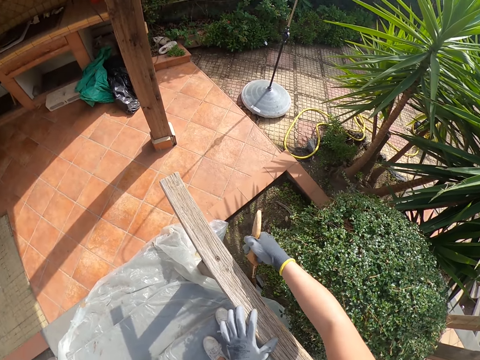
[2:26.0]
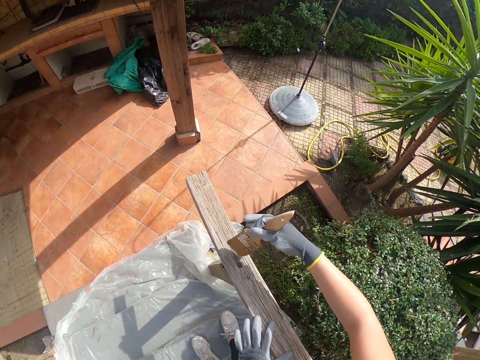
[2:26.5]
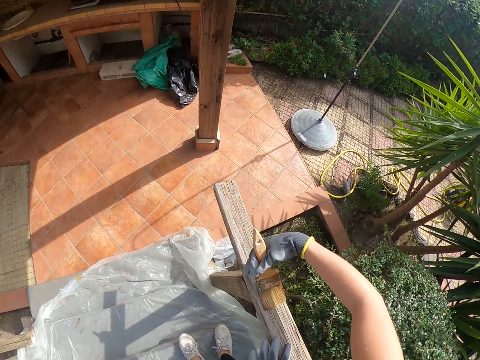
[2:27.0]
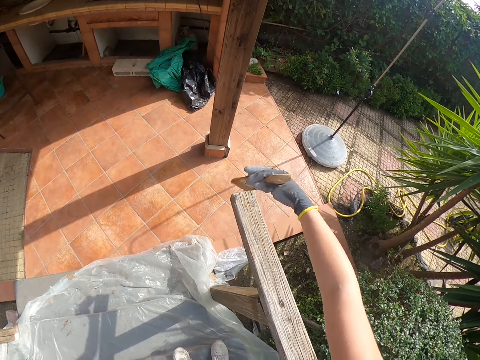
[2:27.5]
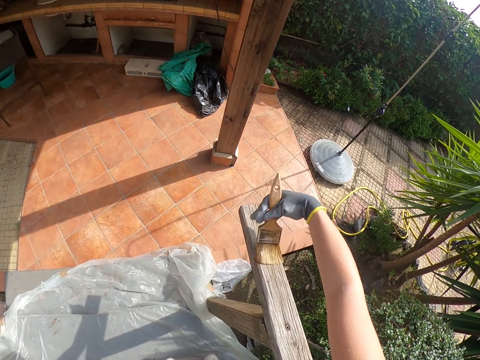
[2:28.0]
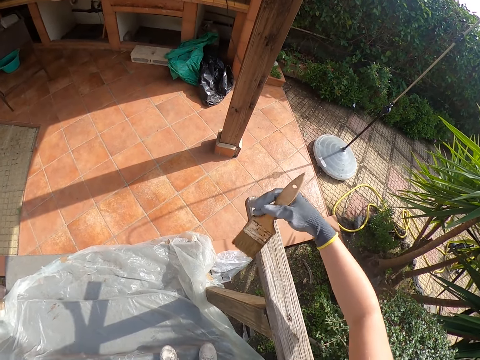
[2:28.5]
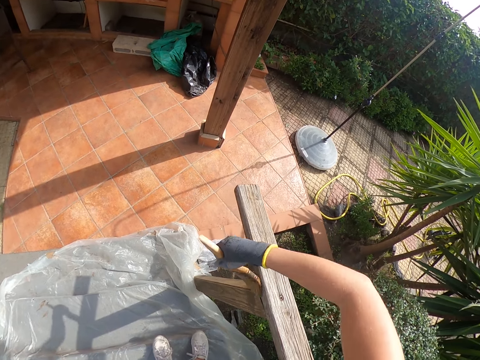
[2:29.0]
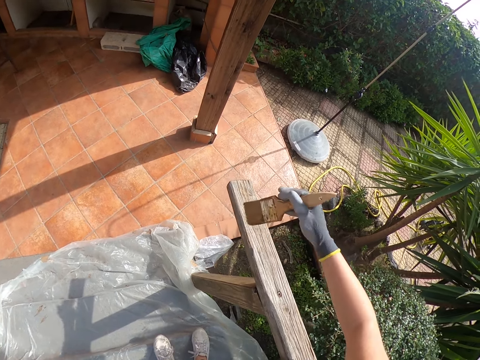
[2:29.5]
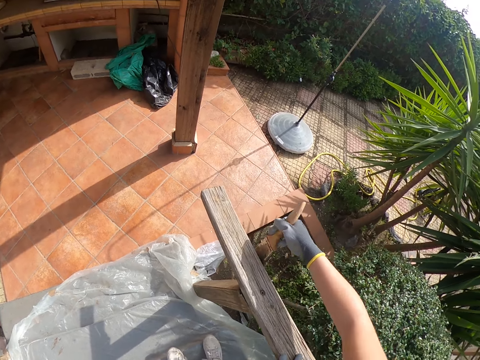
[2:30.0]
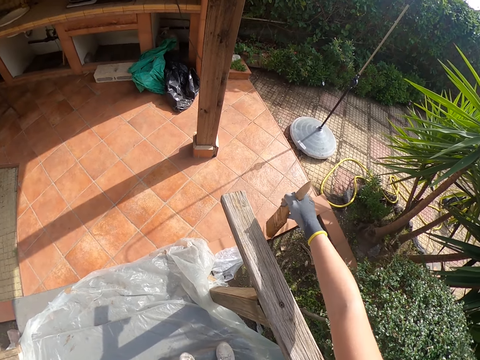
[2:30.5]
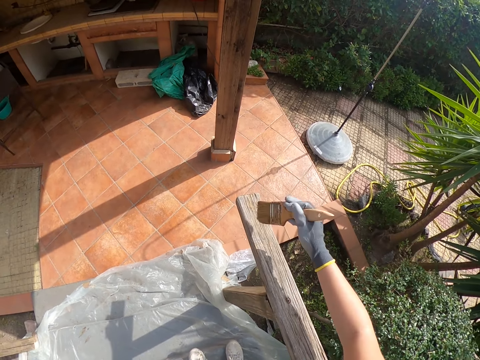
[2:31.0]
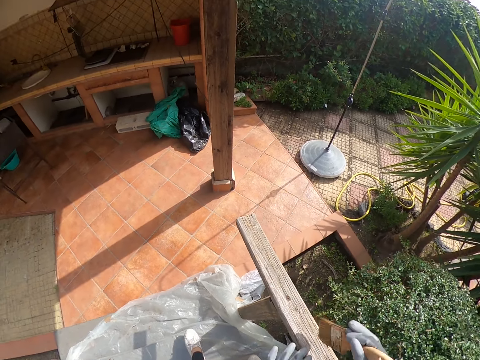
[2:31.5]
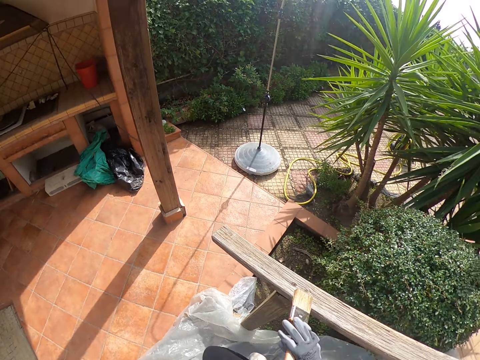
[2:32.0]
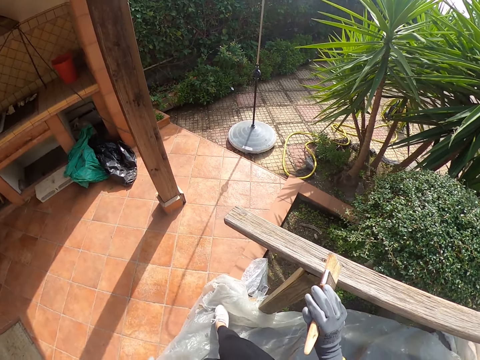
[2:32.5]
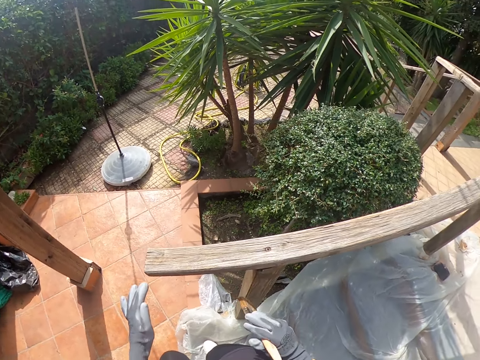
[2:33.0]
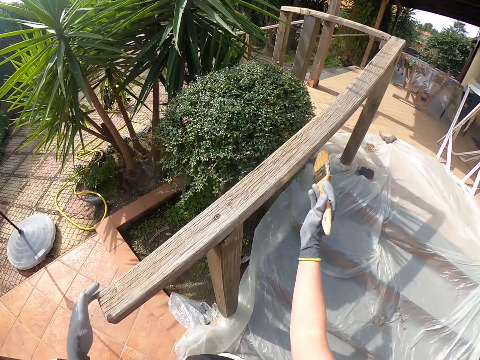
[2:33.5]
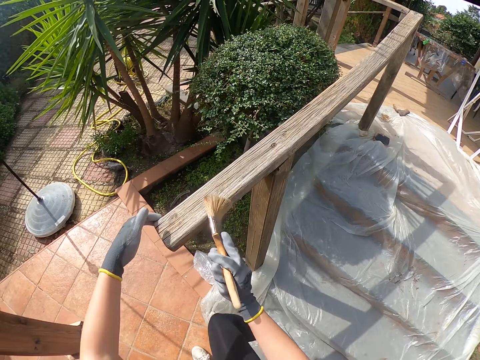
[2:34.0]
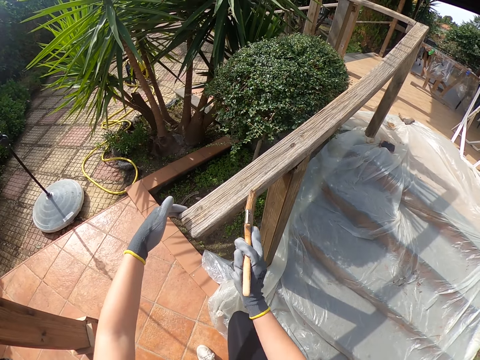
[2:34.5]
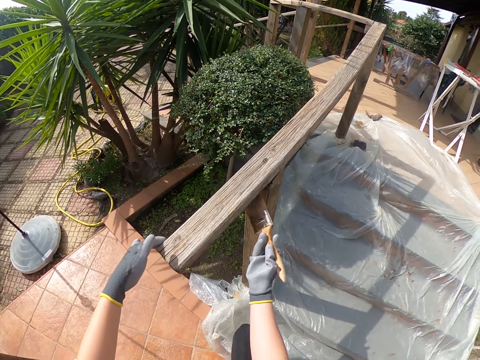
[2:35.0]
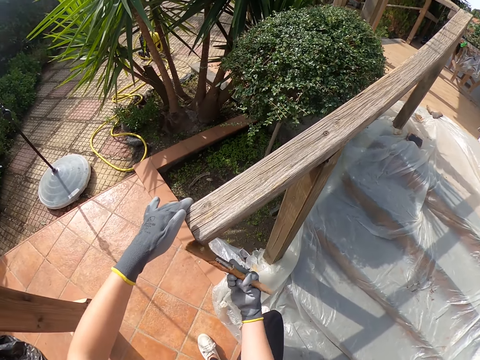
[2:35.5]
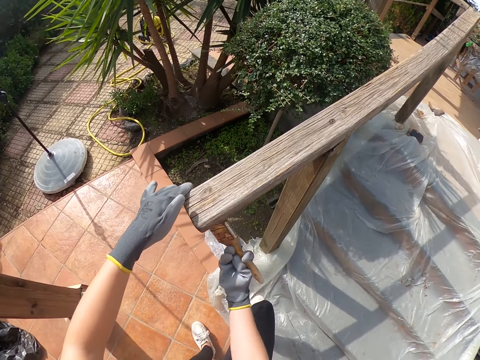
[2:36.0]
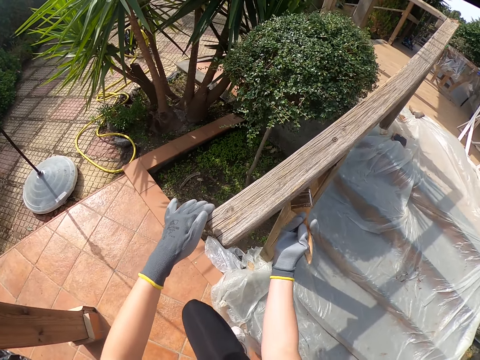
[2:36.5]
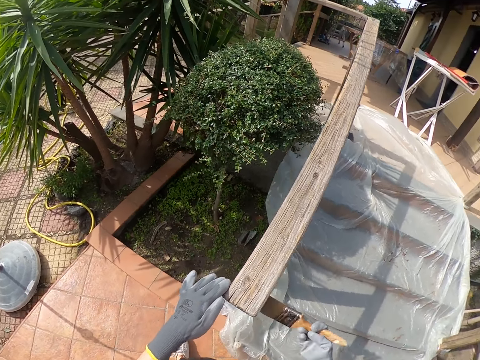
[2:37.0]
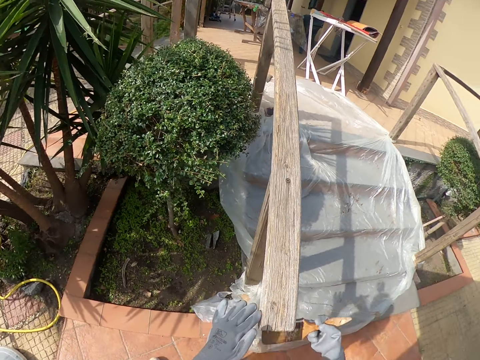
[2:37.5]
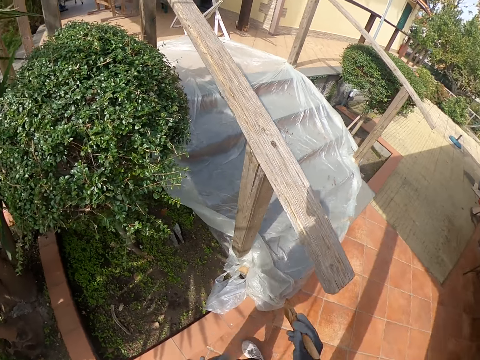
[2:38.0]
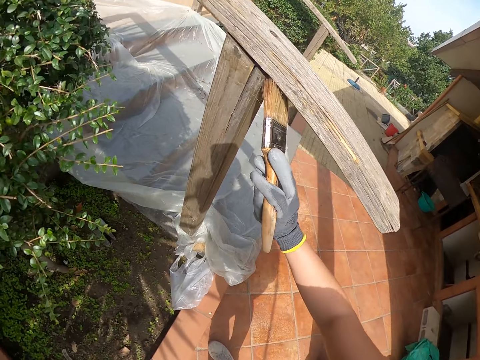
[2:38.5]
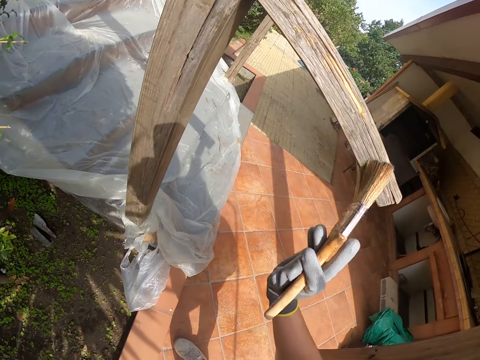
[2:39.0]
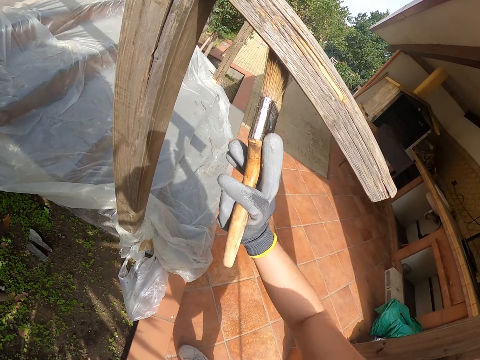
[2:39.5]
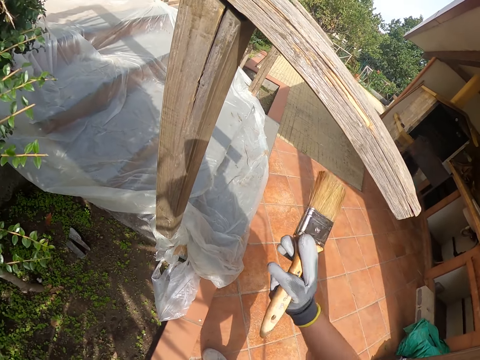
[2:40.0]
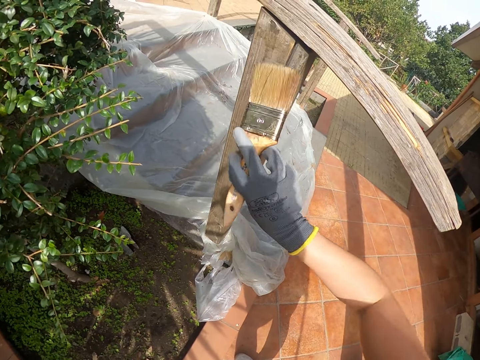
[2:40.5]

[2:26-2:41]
The camera wearer steps down from the stairs. She places her left hand at the edge of the wooden balcony rail. She brushes the wooden balcony rail with the paint brush in her right hand. She holds the wood with her left hand. She turns around. She bends. She brushes the wooden balcony rail with the paint brush in her right hand.

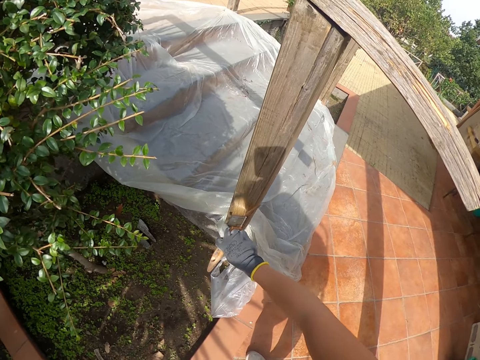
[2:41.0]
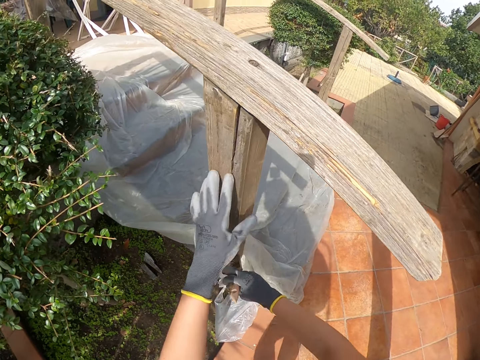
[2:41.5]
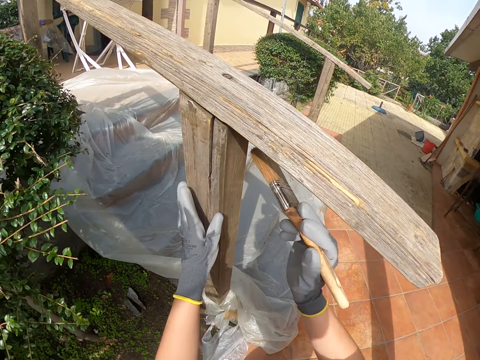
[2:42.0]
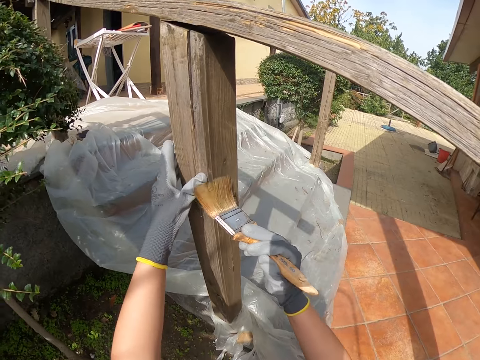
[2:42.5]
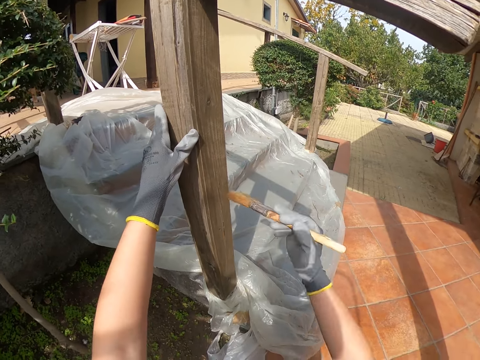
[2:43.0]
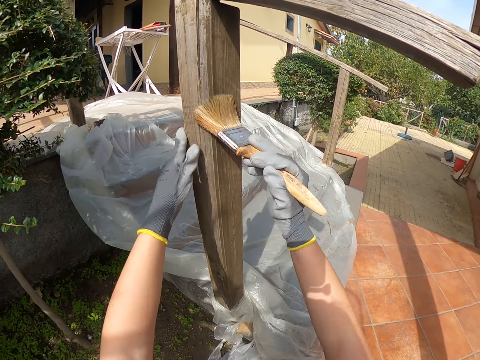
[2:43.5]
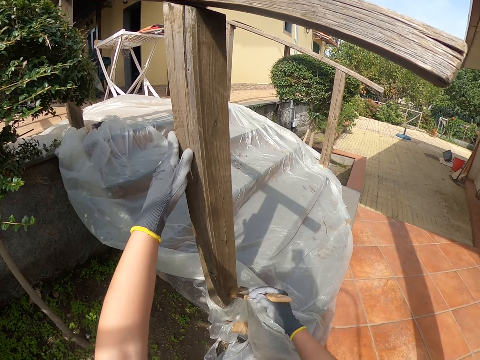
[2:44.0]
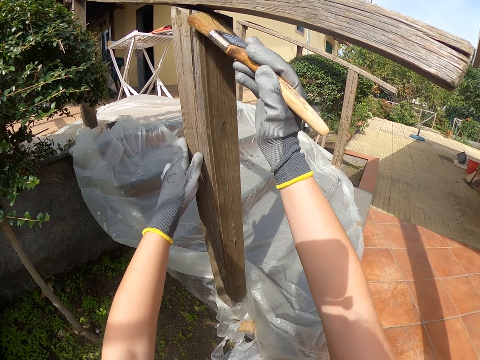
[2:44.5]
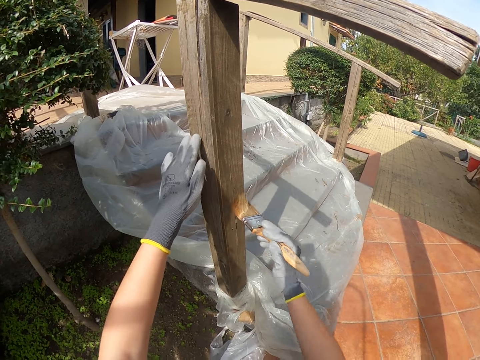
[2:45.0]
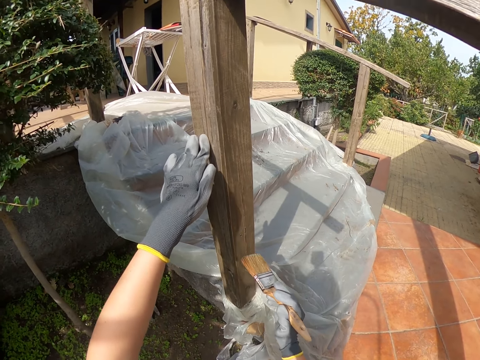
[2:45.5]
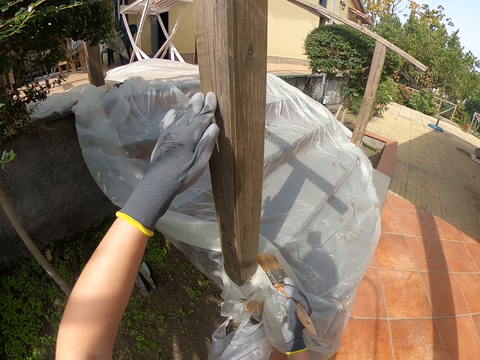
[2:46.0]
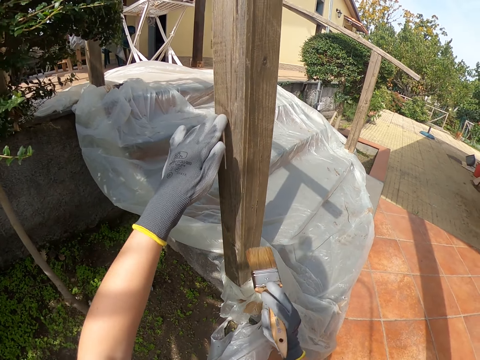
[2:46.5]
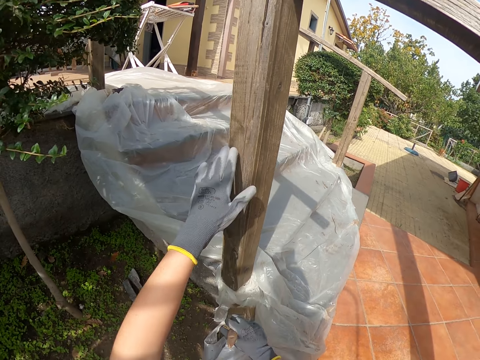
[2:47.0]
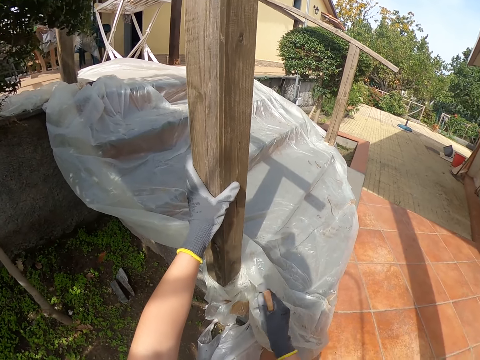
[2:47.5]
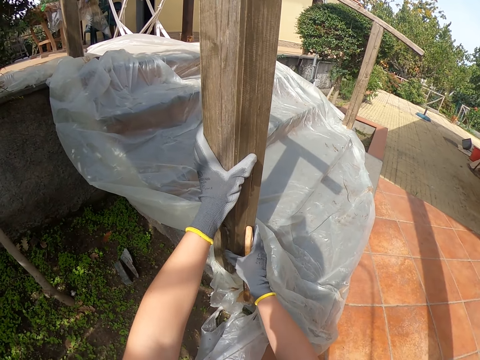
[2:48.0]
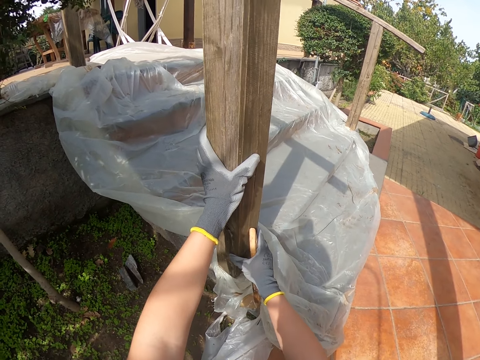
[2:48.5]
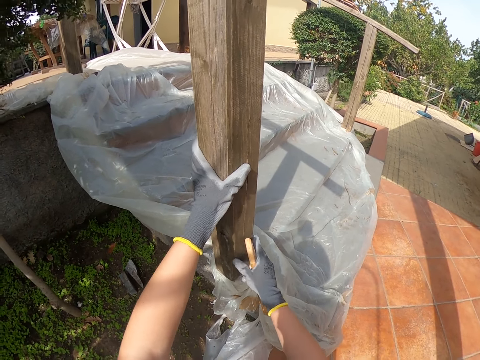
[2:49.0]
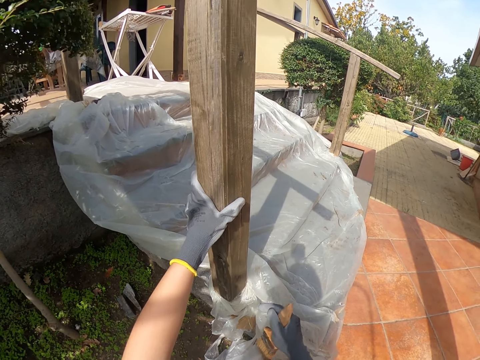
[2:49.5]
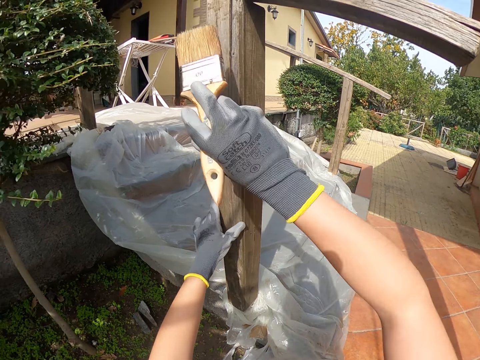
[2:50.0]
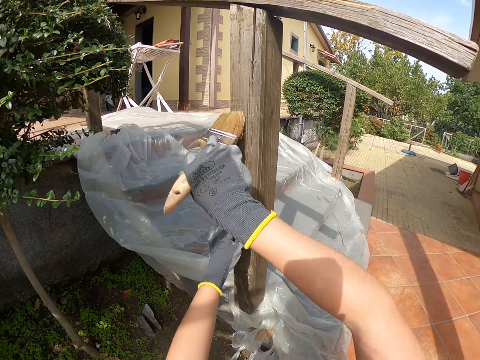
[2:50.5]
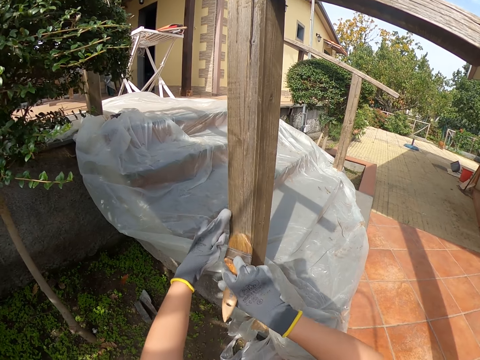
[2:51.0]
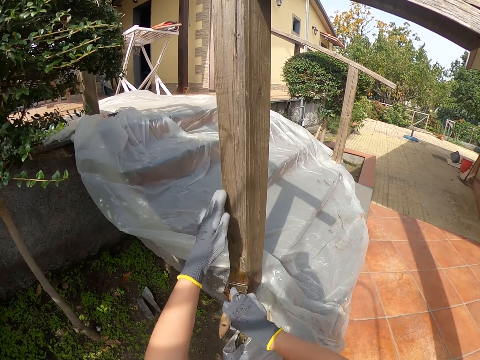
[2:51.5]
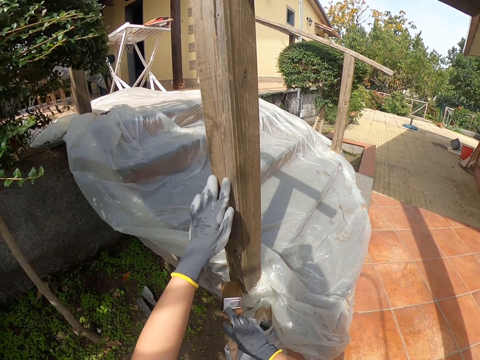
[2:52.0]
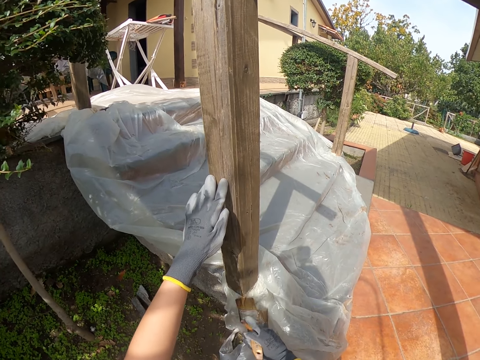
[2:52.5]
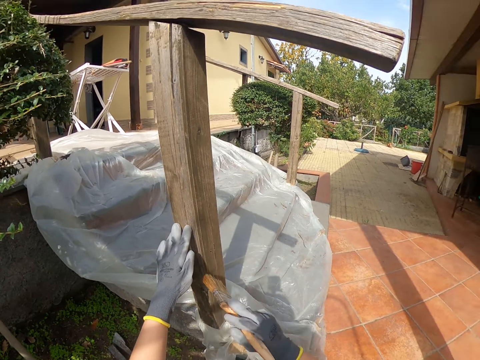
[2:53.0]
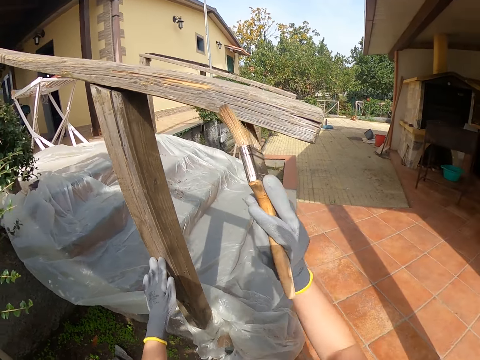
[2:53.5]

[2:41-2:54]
The camera wearer places her left hand on the wooden balcony rail. She holds the wood with her left hand. She brushes the wooden balcony rail with the paint brush in her right hand. She holds the wooden balcony rail with her right hand. She moves her left hand. She touches the wood with both hands. She raises her right hand. She brushes the wooden balcony rail with the paint brush in her right hand. She stands.
